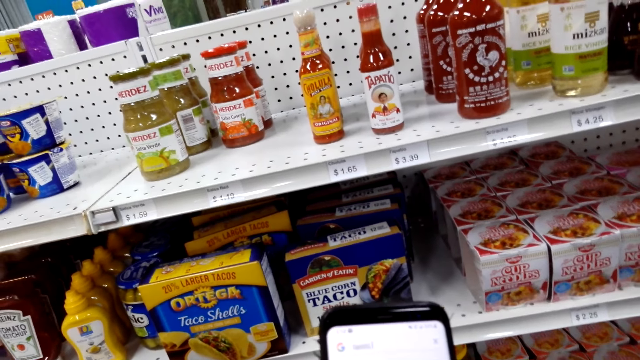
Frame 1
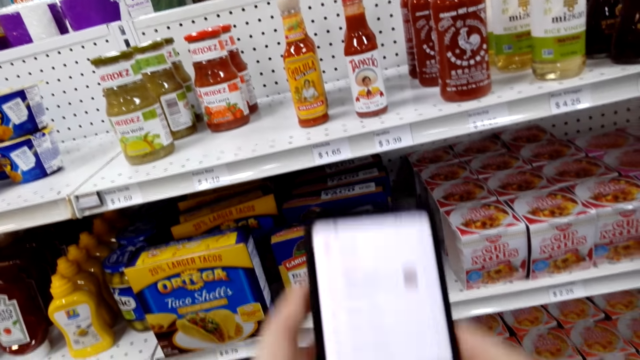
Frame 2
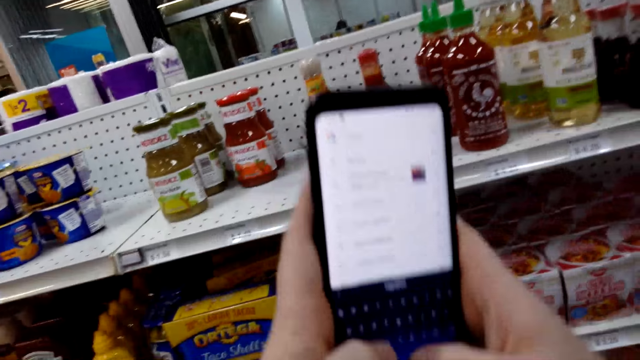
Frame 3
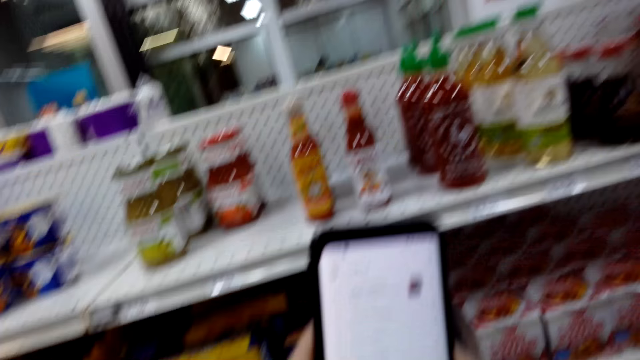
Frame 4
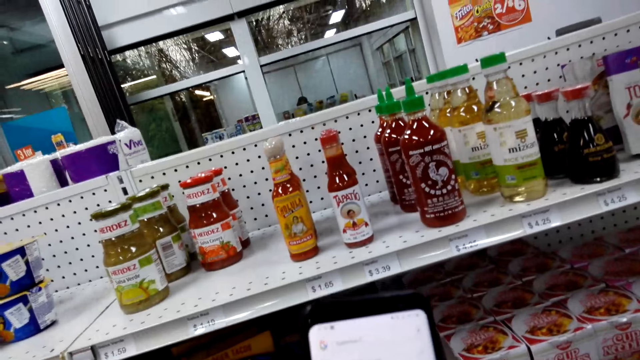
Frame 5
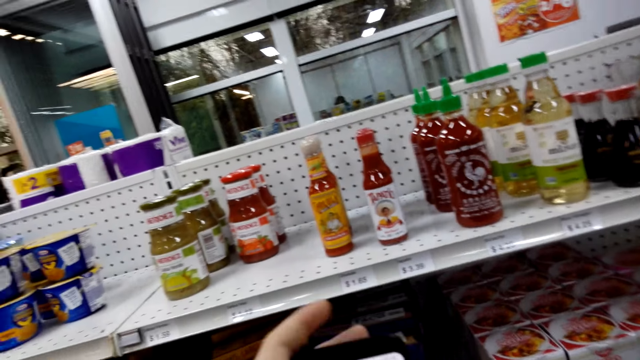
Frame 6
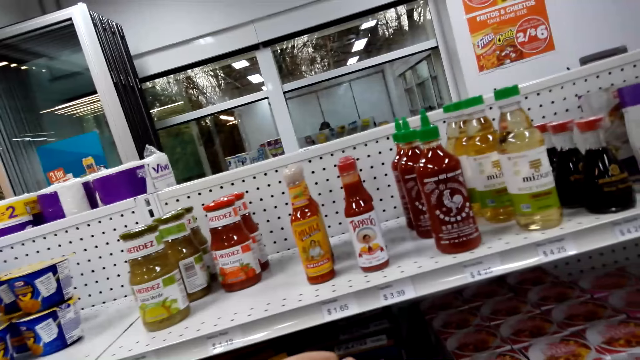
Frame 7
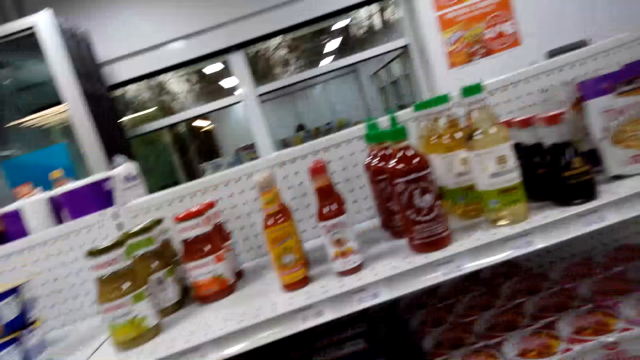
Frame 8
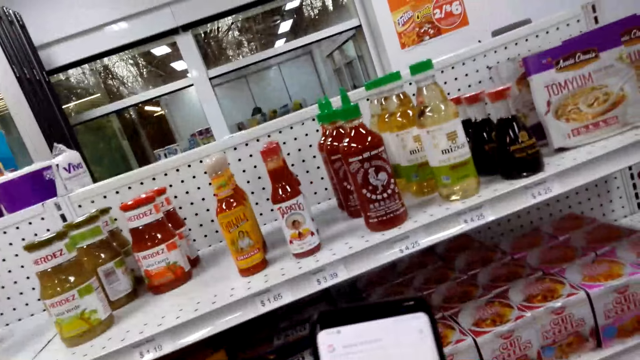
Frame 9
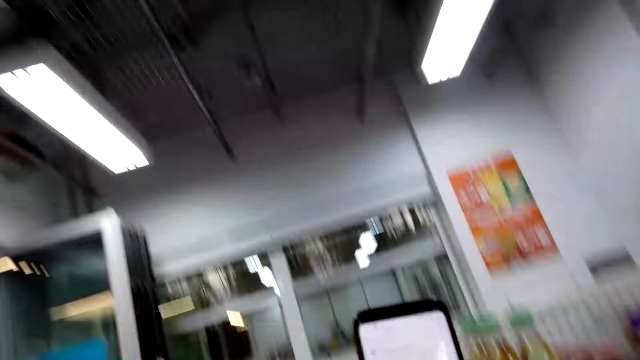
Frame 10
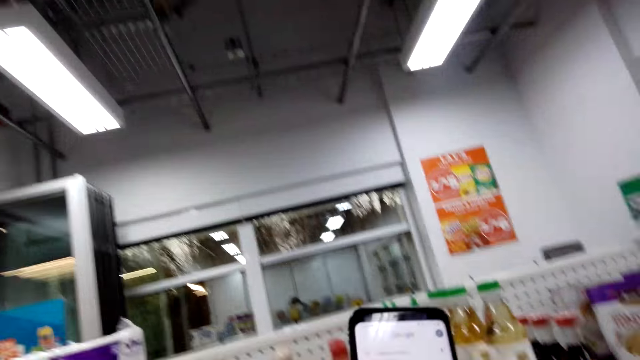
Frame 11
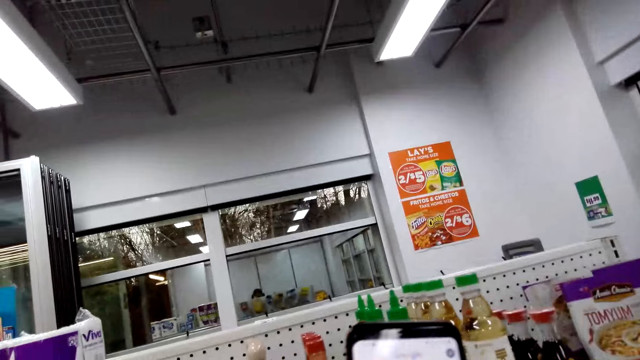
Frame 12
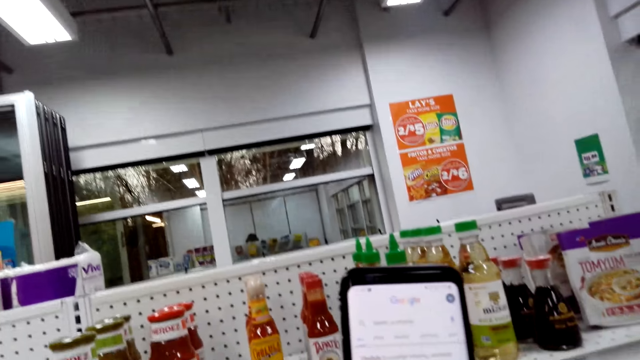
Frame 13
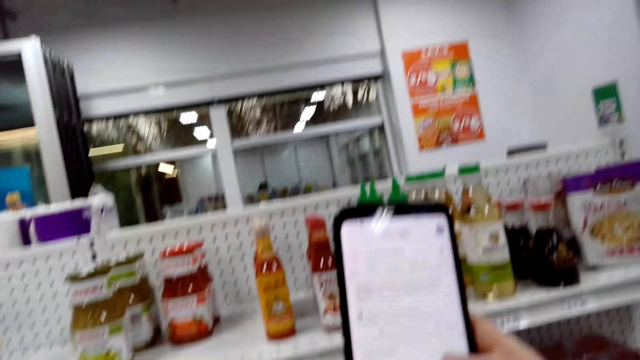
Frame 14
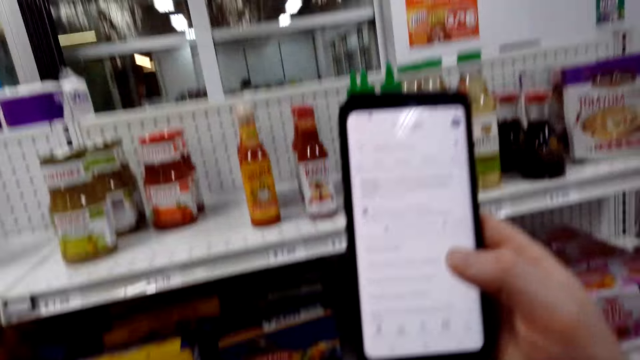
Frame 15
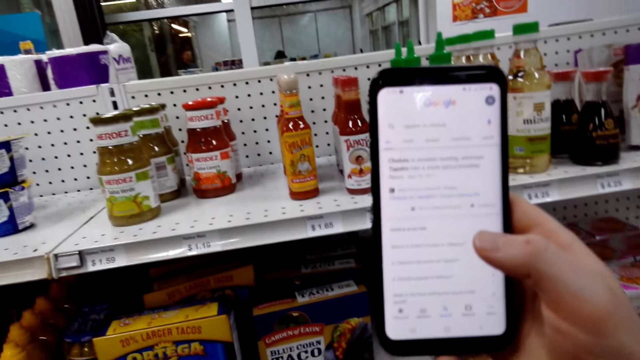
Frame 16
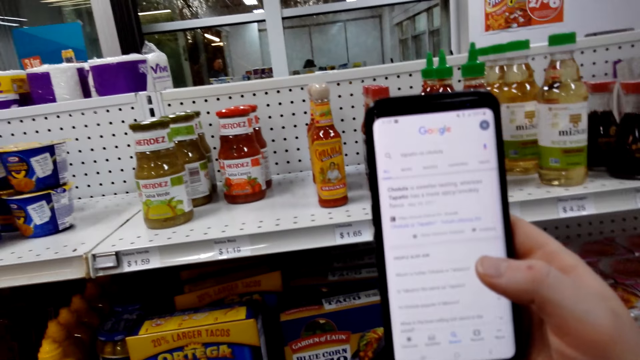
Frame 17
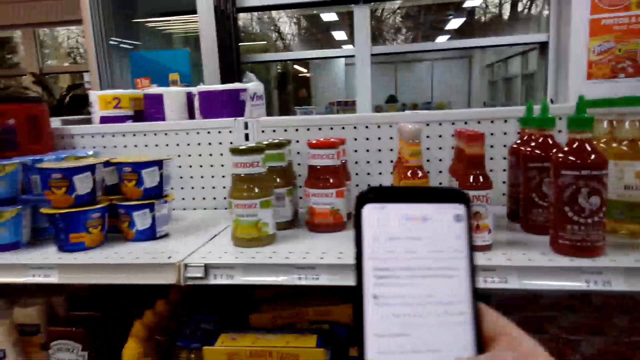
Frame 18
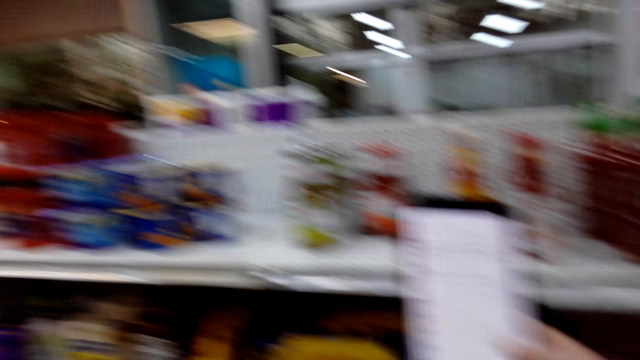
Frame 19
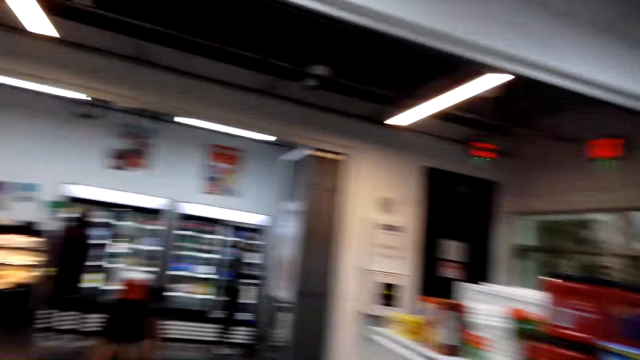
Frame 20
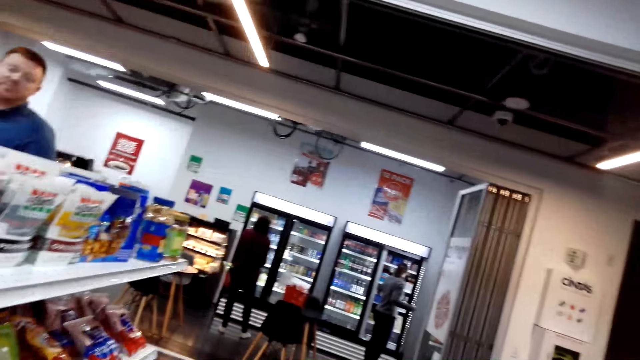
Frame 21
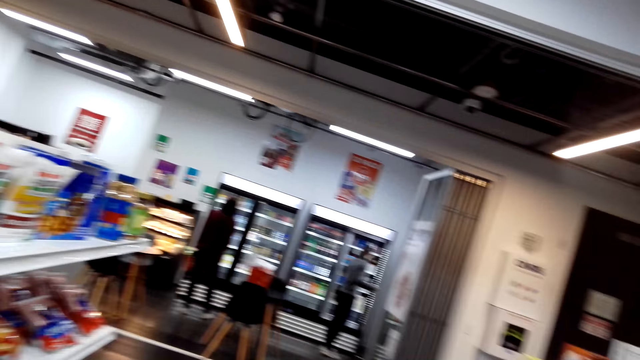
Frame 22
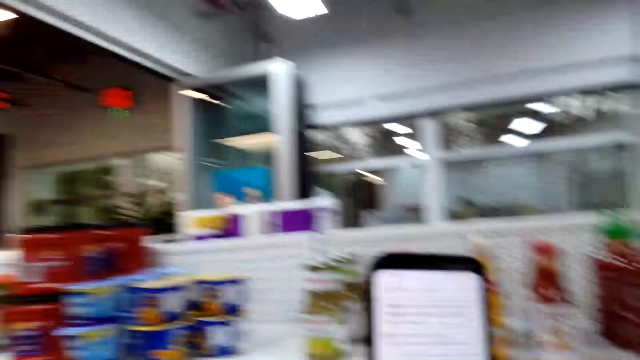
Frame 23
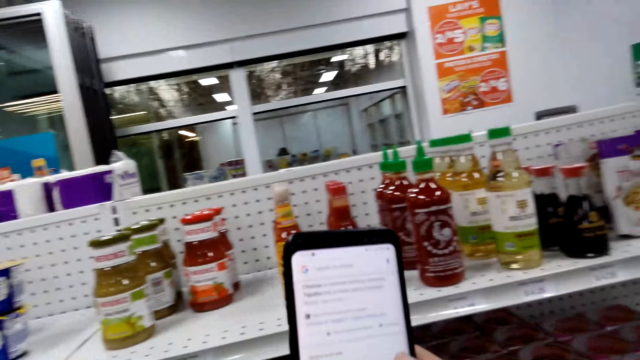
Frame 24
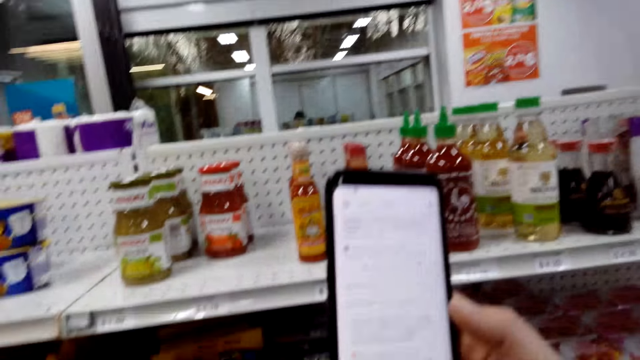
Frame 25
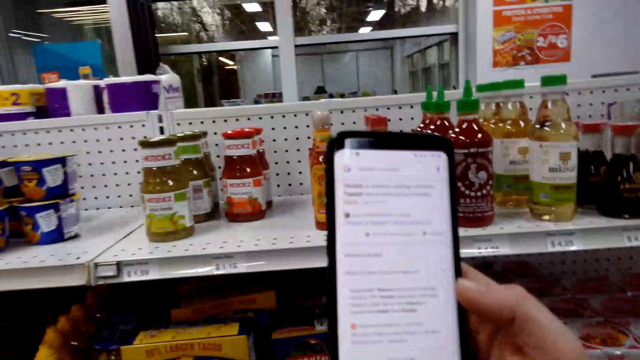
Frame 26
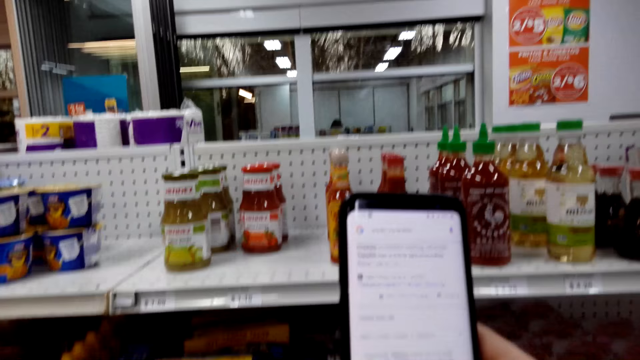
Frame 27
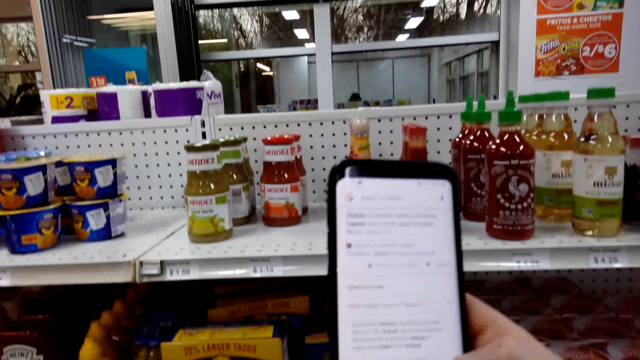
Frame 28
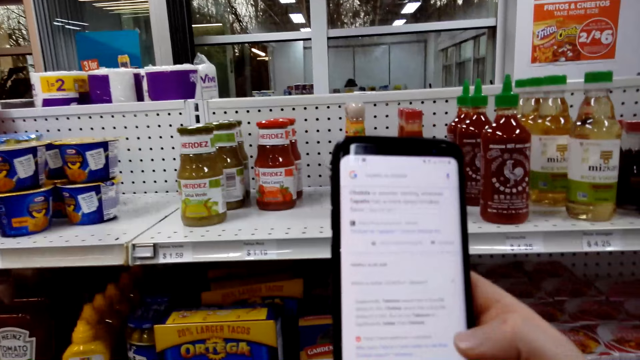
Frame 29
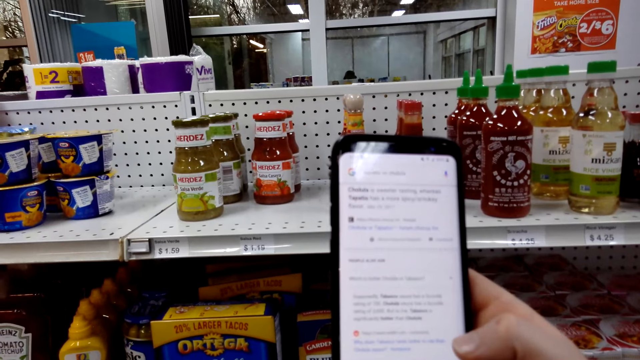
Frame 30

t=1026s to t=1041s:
A person looks at items on the shelf.

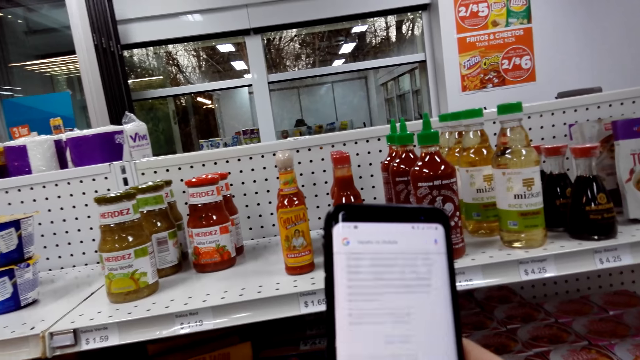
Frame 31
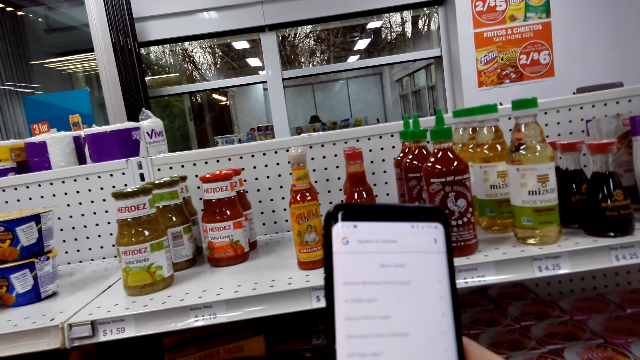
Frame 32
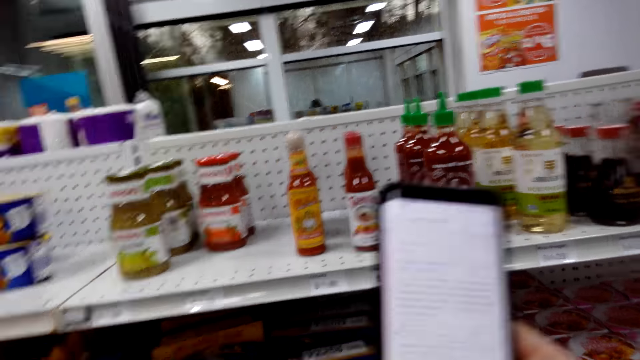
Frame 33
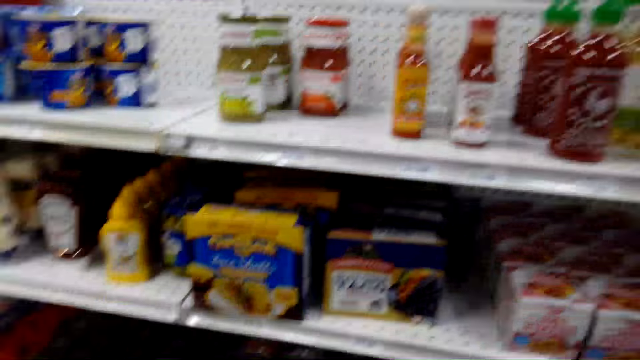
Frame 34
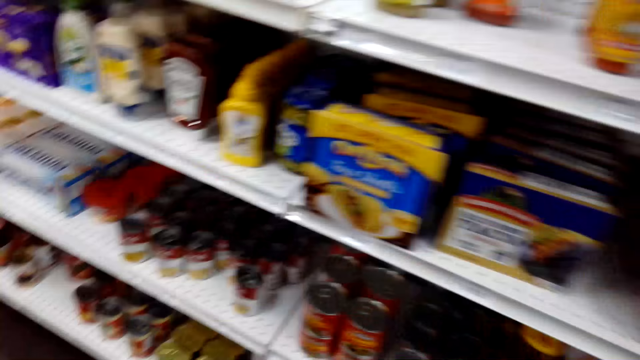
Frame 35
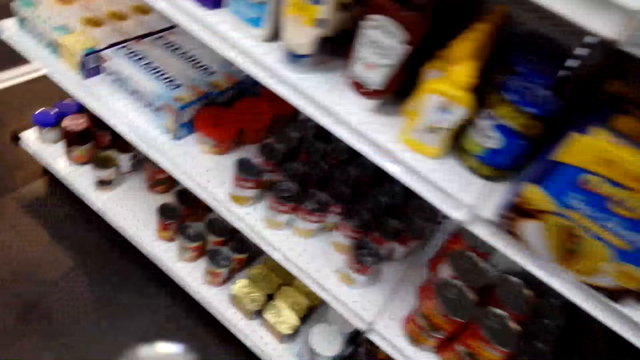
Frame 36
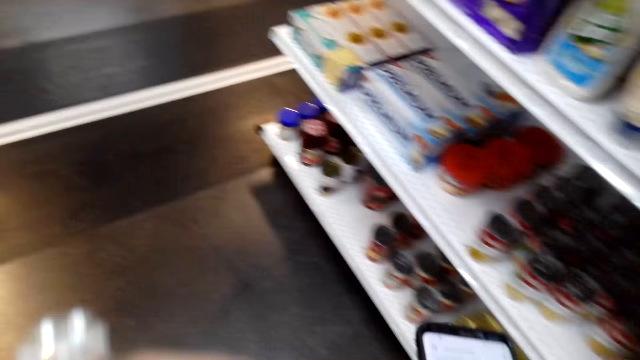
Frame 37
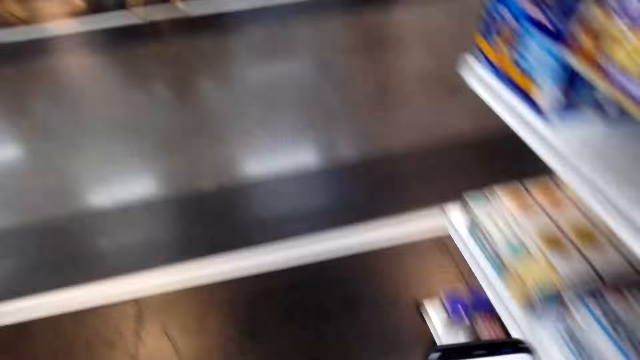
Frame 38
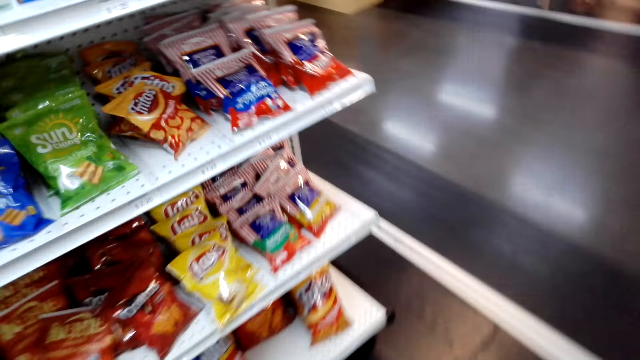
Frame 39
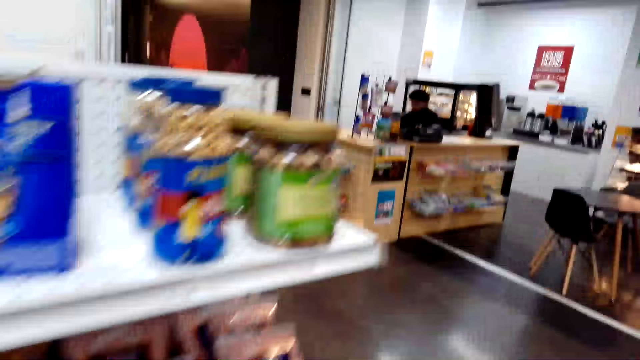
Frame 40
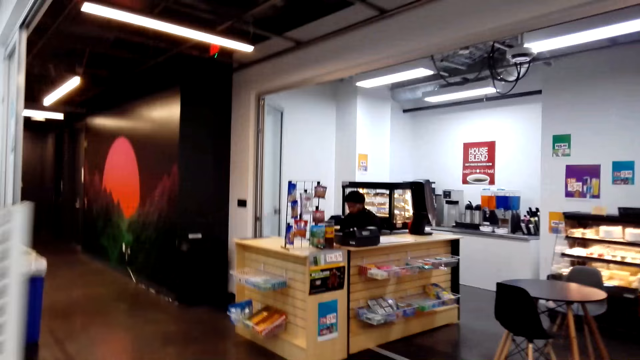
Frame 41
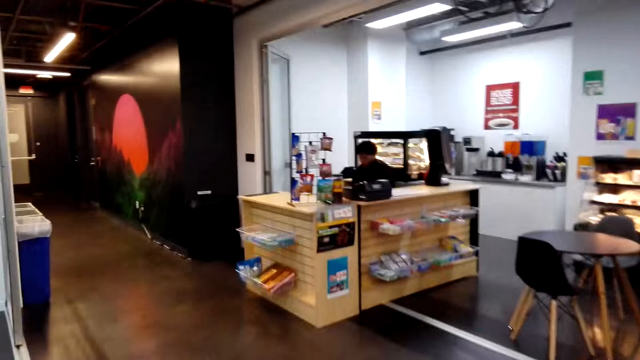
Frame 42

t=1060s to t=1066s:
The camera wearer walks in the room. They look at the products. They walk around. A person sits at the counter.
